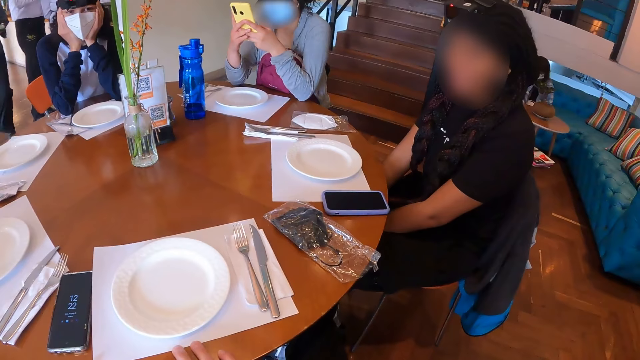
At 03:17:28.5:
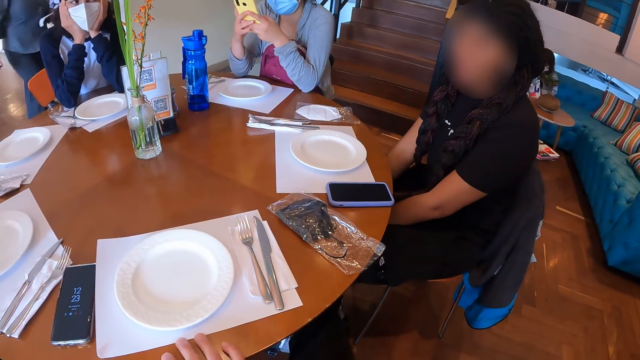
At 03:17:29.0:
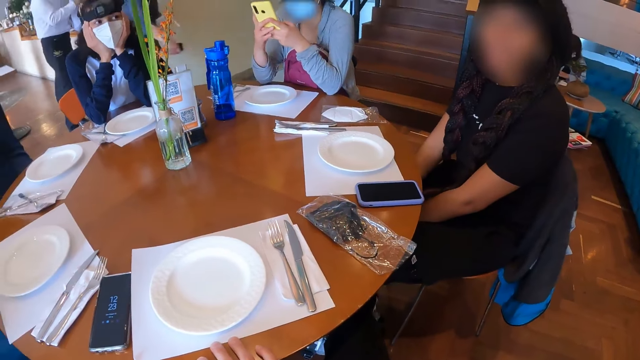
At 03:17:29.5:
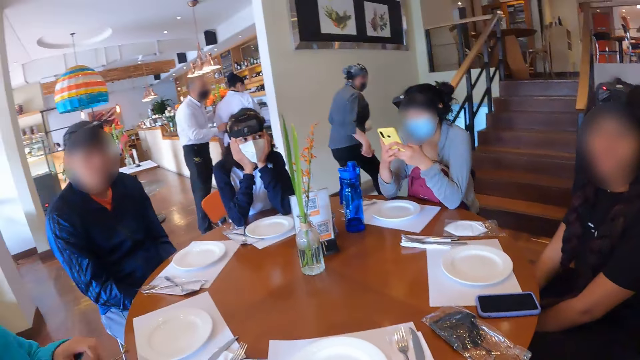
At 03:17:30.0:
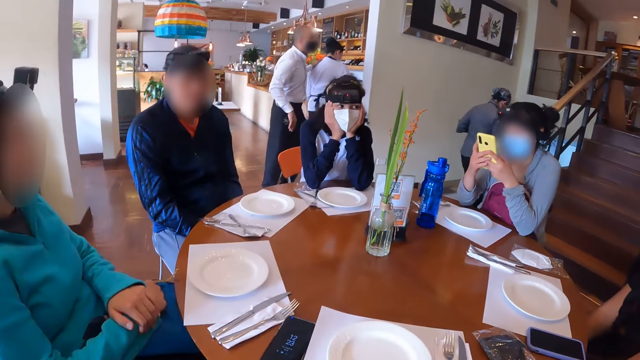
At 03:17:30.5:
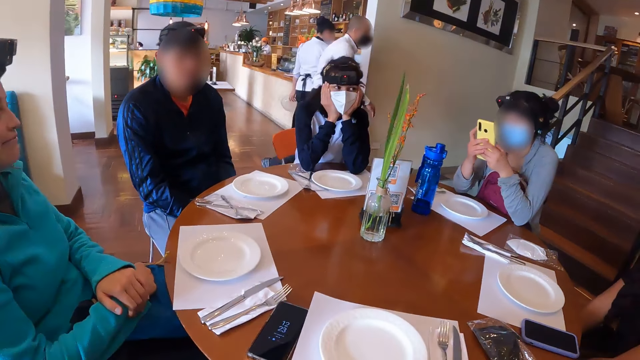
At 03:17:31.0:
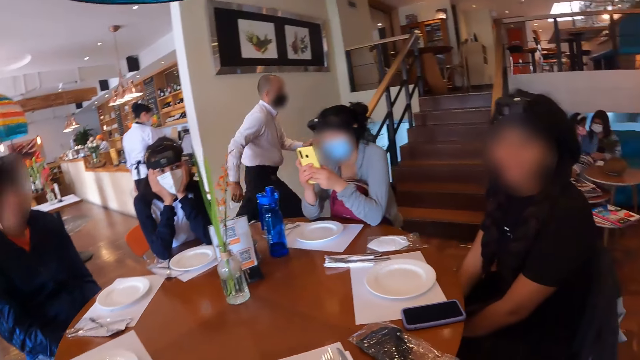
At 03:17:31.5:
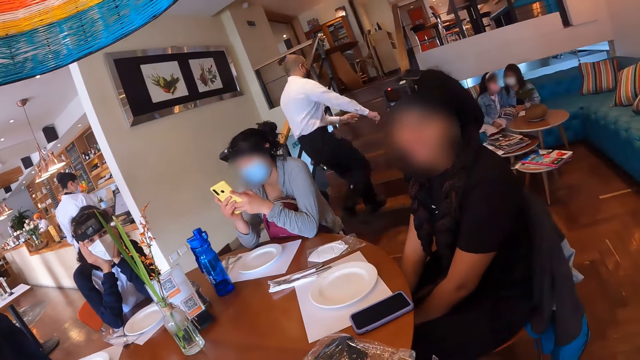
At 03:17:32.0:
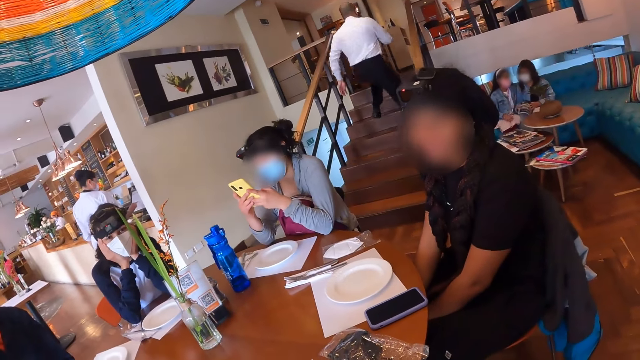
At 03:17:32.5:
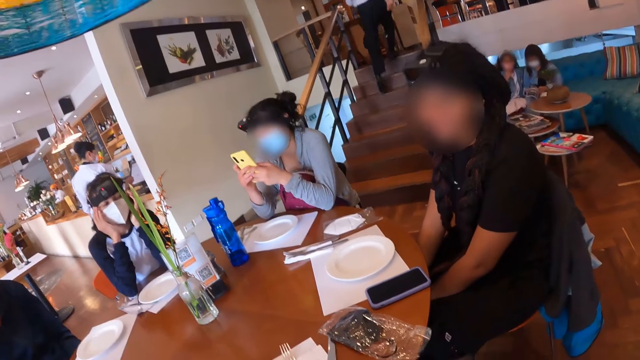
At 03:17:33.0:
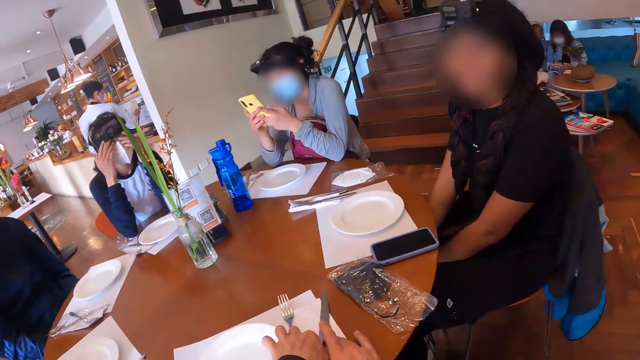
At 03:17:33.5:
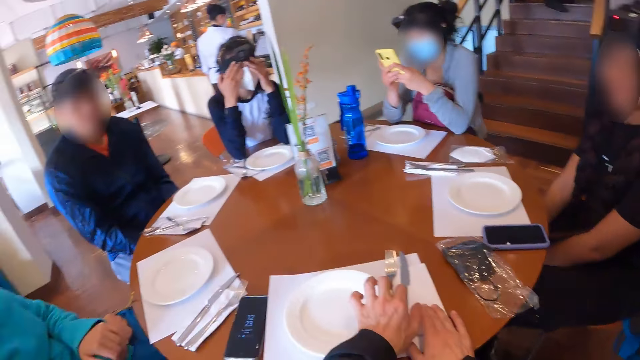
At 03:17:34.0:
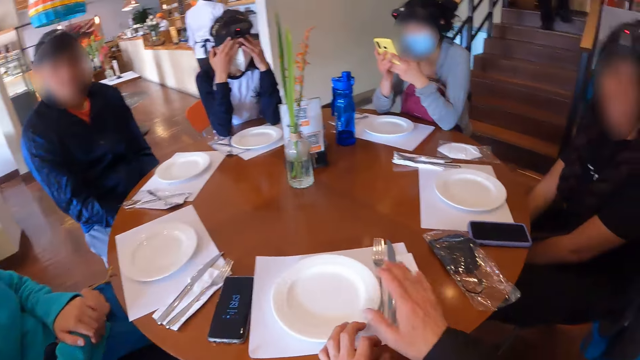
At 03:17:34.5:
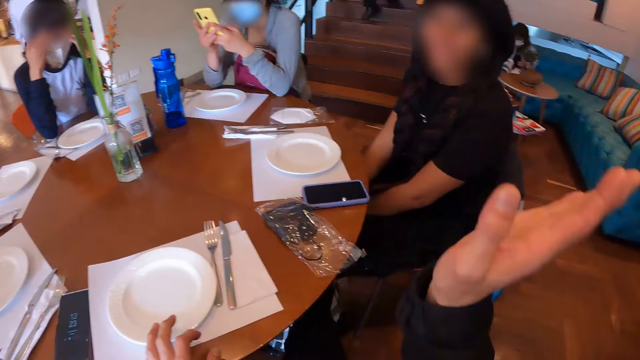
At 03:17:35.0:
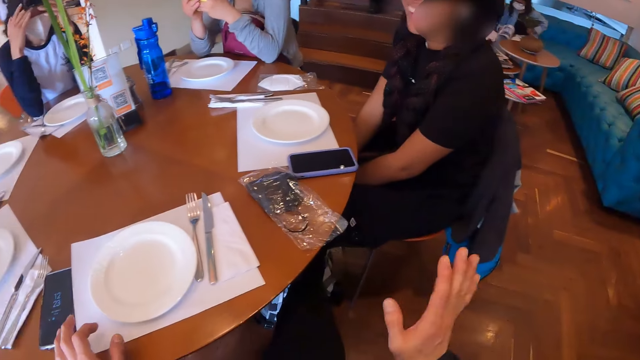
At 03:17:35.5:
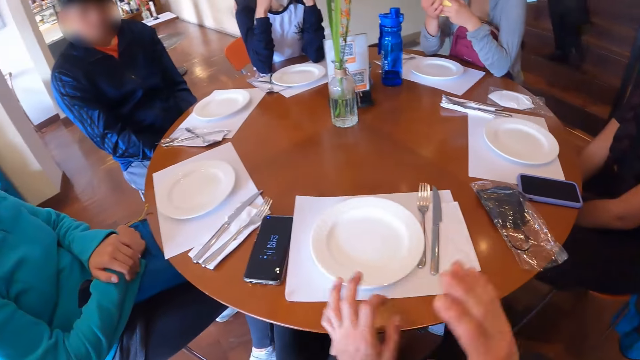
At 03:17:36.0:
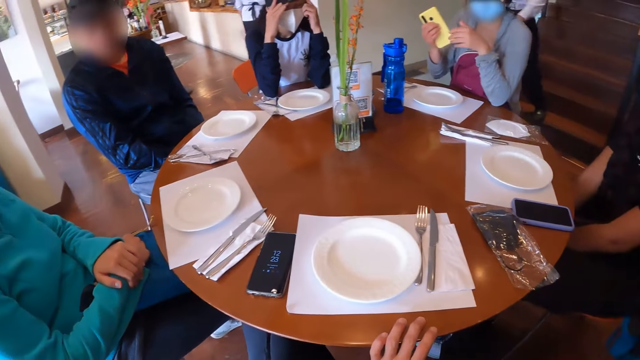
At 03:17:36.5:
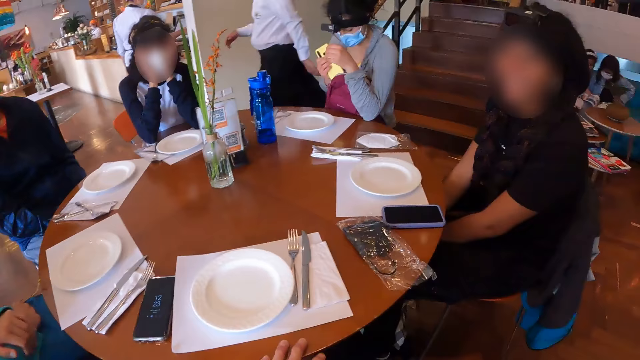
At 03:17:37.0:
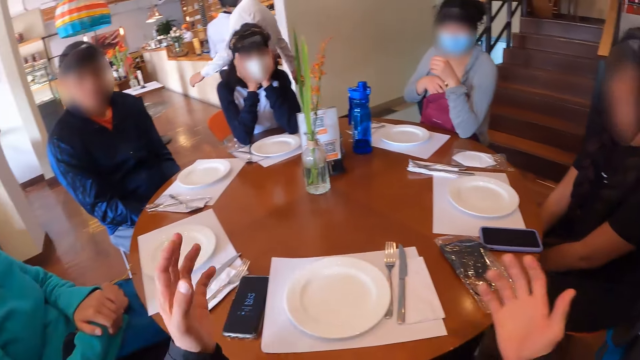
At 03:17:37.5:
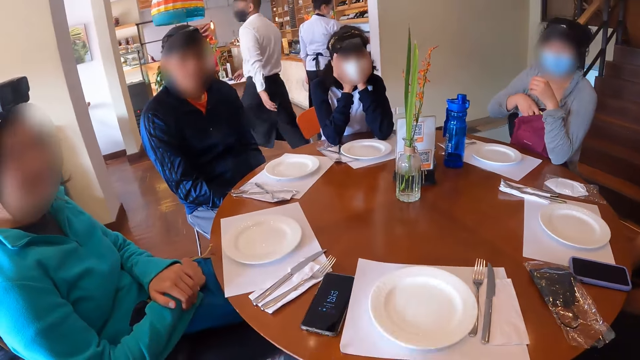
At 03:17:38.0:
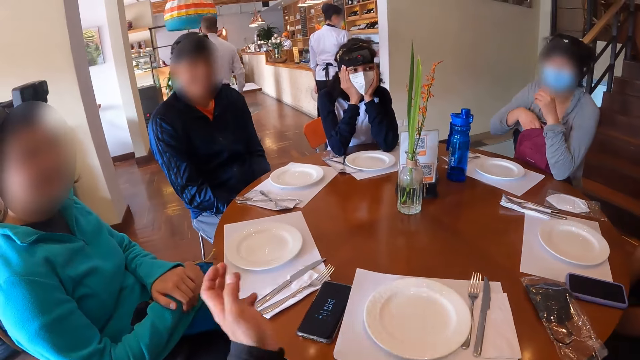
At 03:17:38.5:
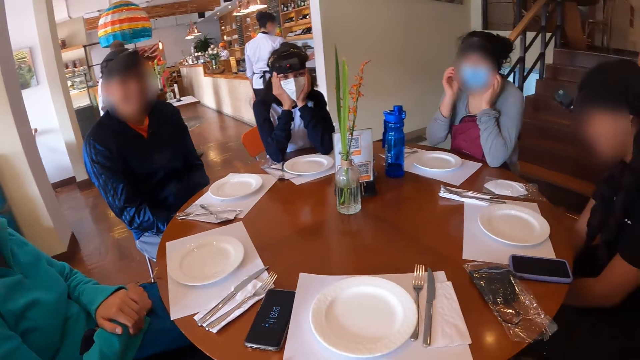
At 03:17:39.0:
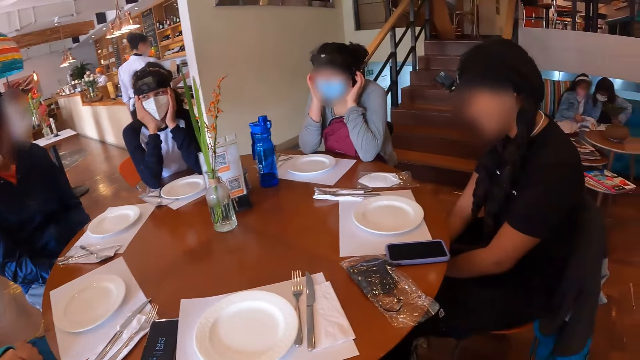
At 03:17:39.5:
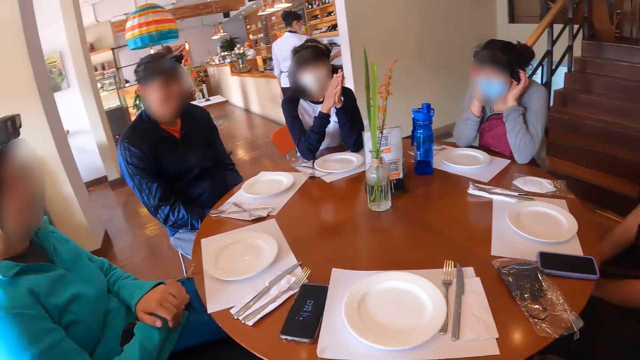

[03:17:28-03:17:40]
The camera wearer looks at a girl. She interacts with the group of people at the table. She moves her hands.

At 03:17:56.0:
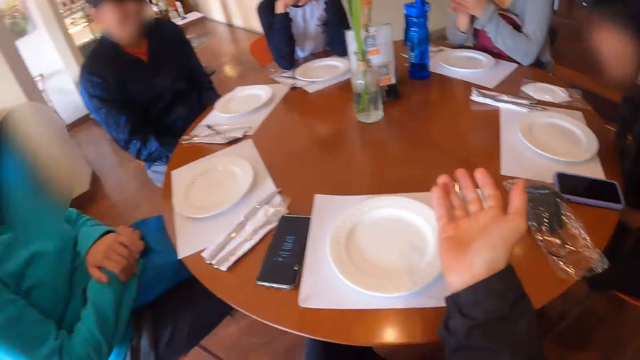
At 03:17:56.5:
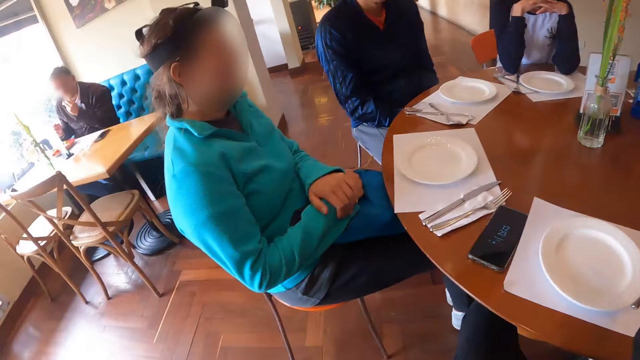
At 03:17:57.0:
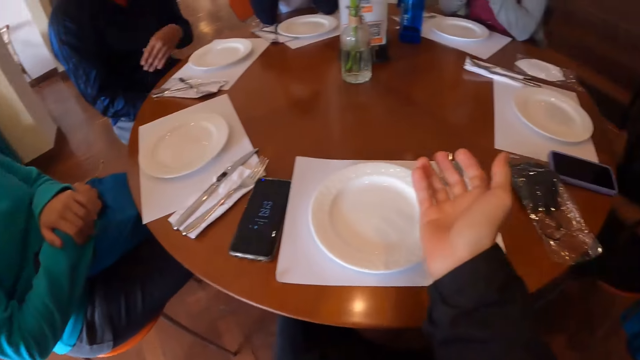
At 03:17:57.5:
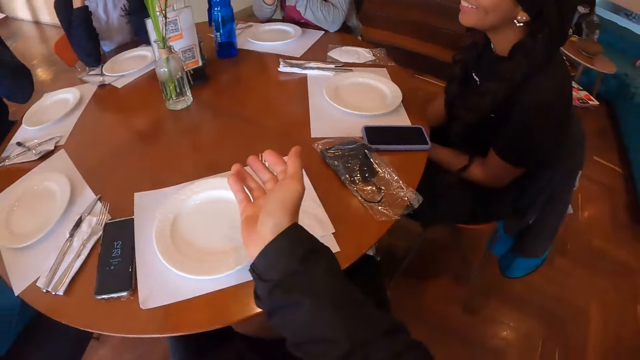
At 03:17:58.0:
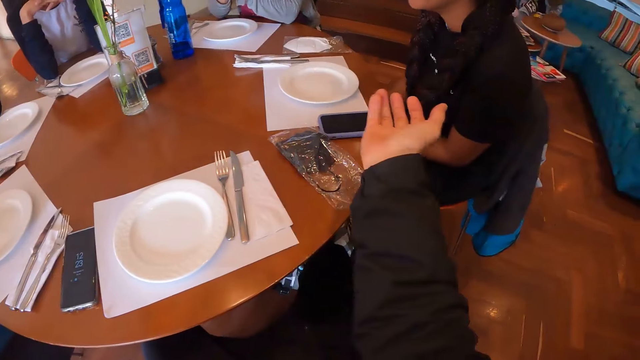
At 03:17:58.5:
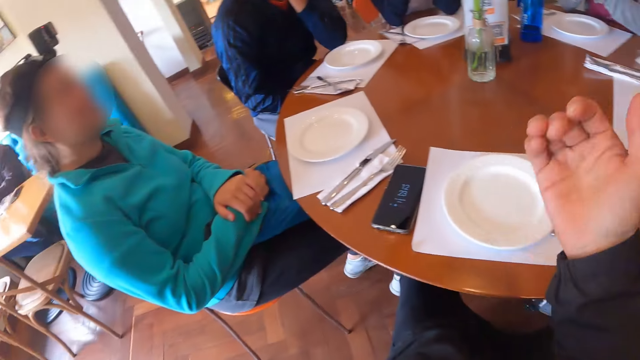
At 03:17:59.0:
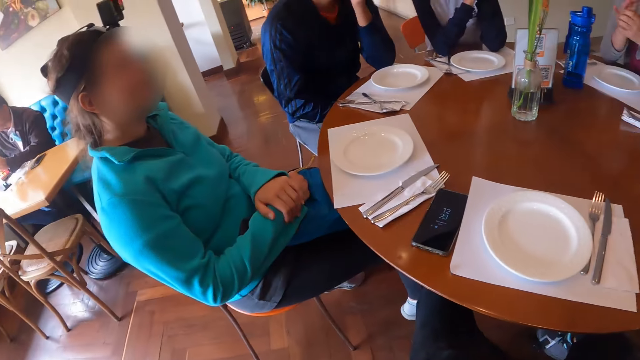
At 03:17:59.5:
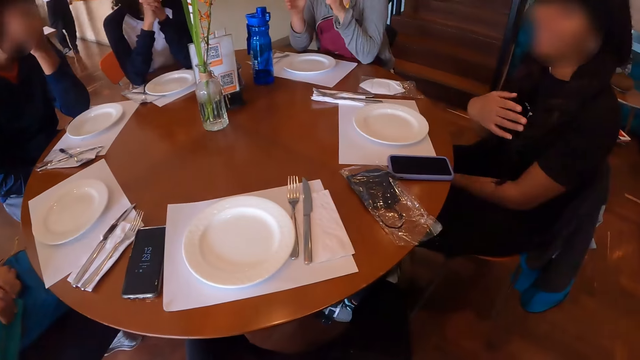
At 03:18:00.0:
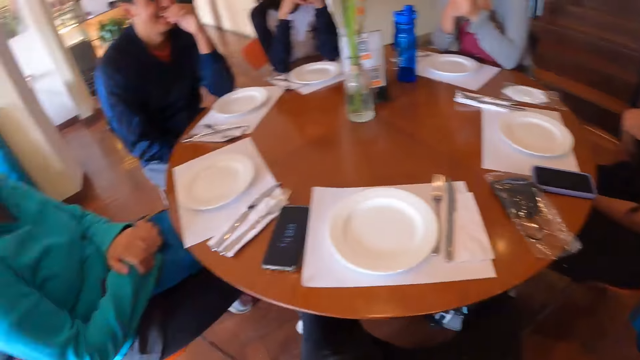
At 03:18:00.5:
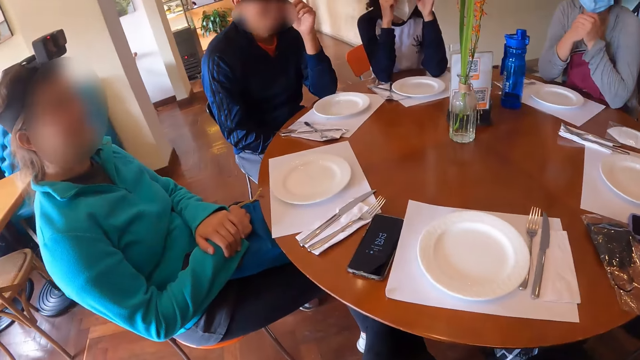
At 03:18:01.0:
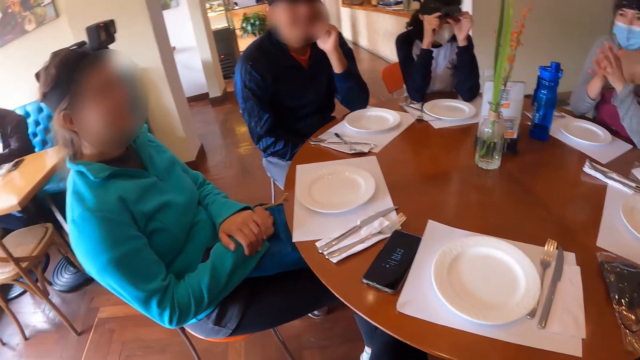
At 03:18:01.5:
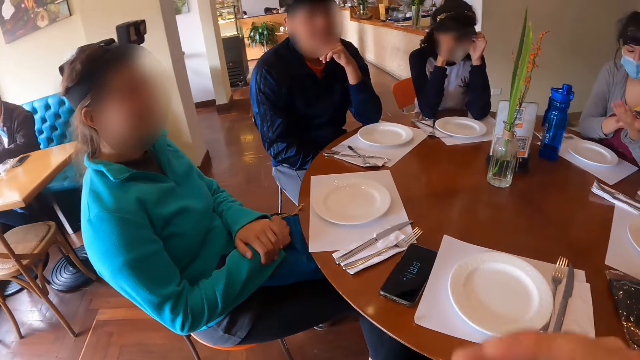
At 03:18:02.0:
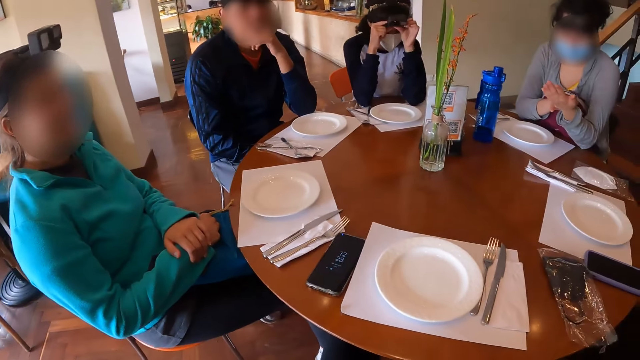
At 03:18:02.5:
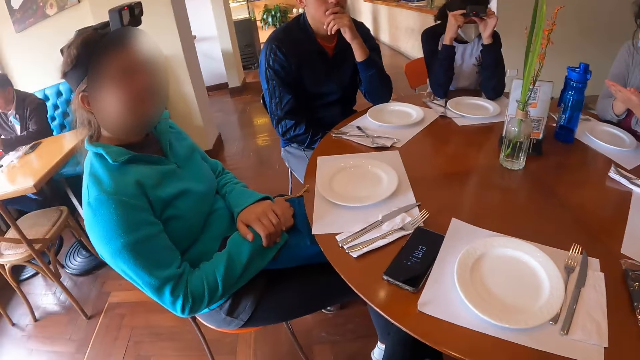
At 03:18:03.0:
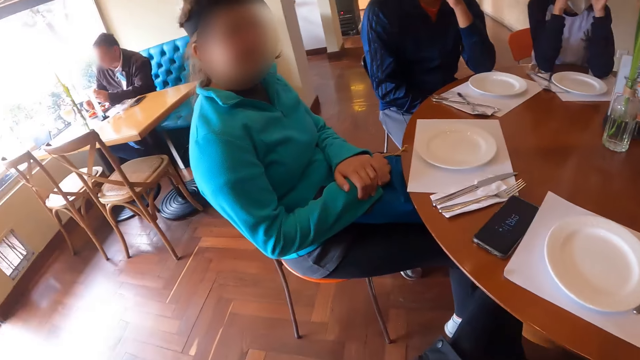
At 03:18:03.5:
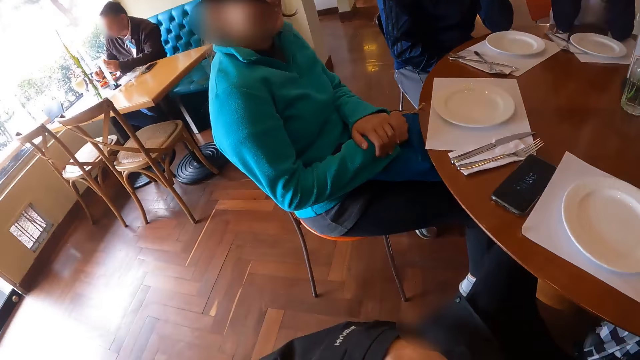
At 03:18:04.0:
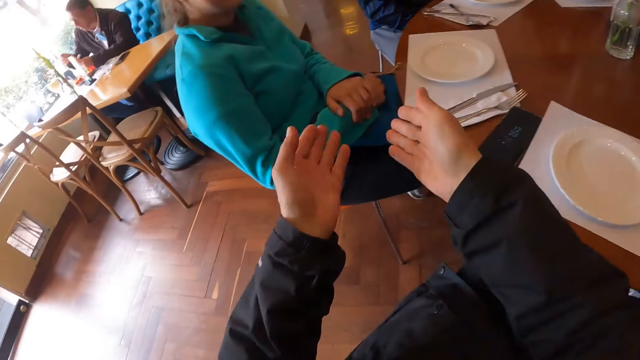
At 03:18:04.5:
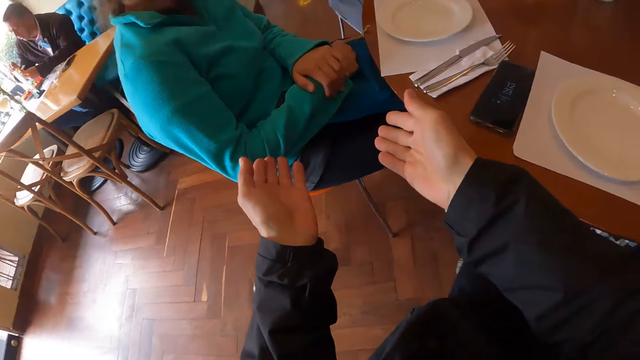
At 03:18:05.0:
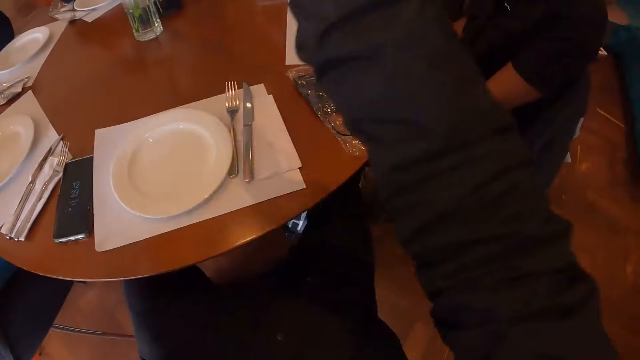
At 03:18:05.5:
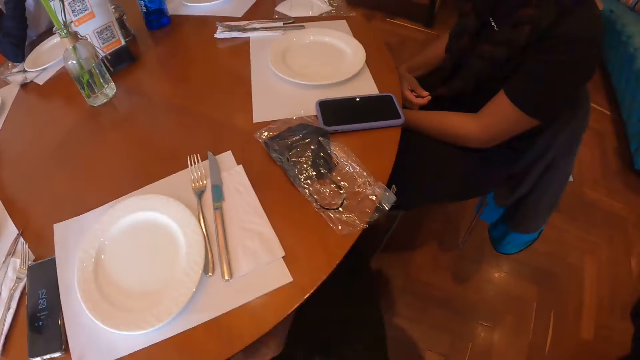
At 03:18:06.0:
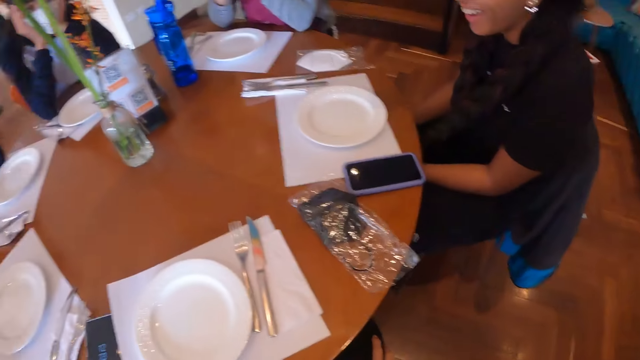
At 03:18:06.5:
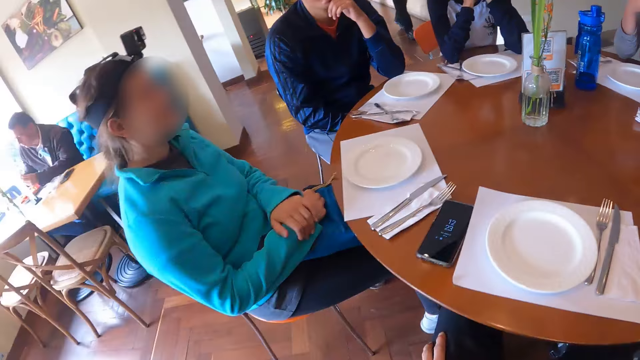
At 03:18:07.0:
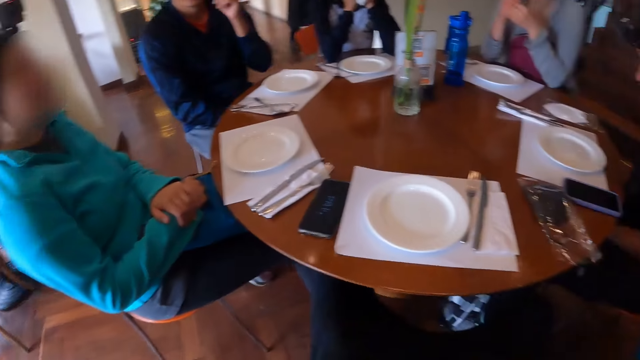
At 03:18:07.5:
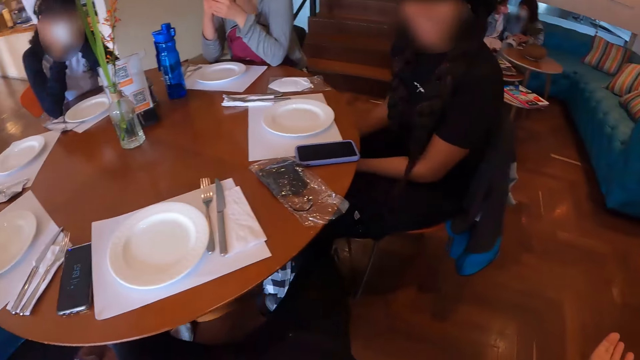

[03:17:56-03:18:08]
The camera wearer looks around.
